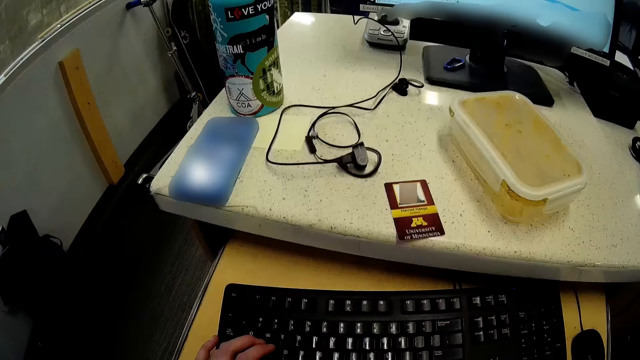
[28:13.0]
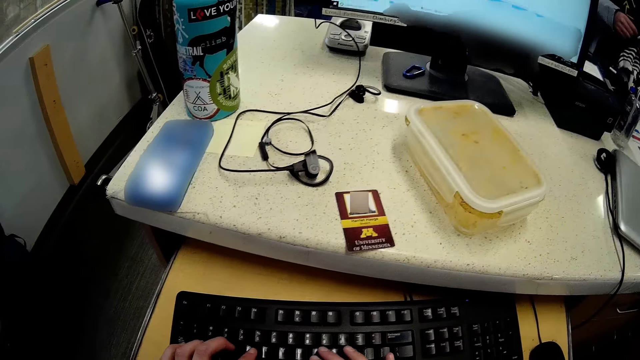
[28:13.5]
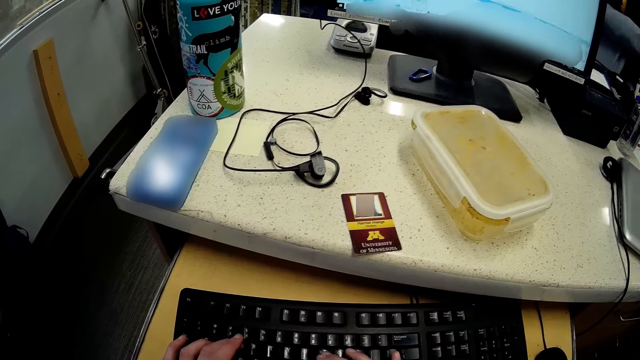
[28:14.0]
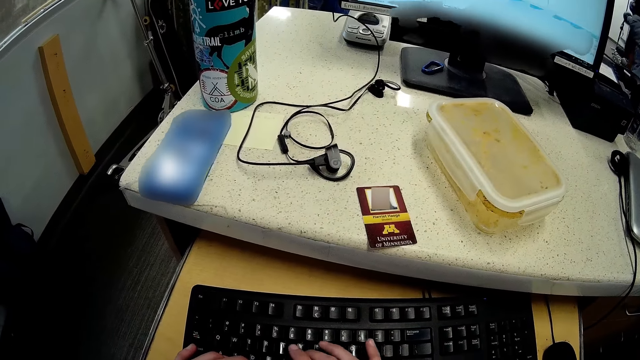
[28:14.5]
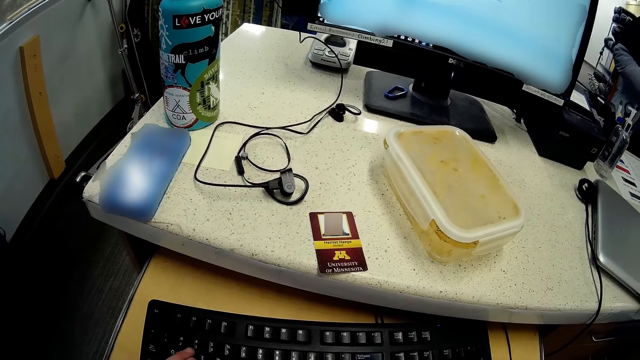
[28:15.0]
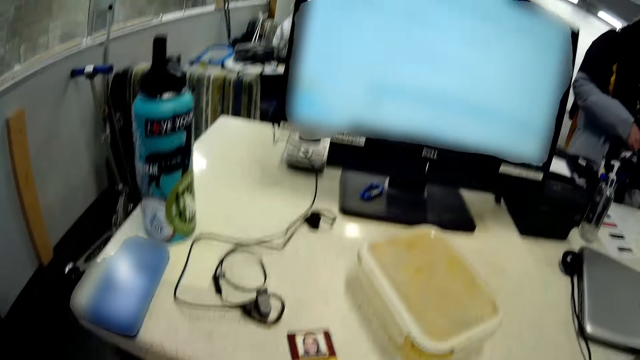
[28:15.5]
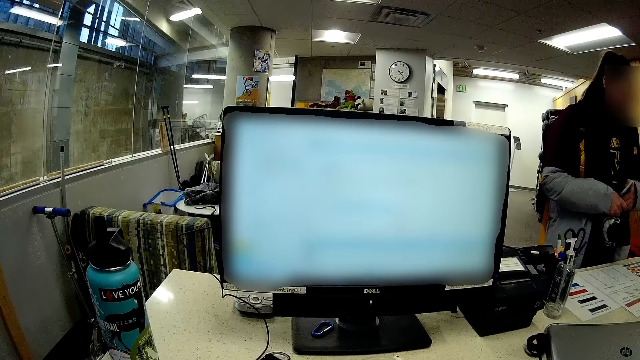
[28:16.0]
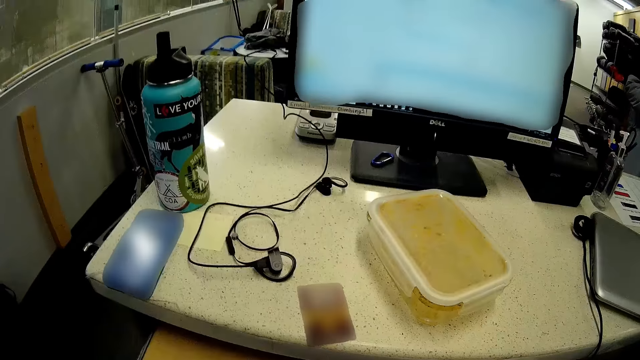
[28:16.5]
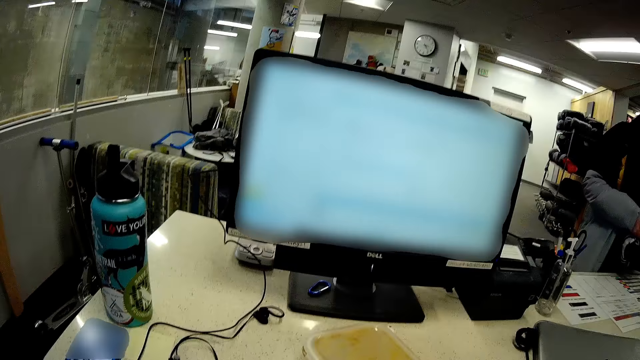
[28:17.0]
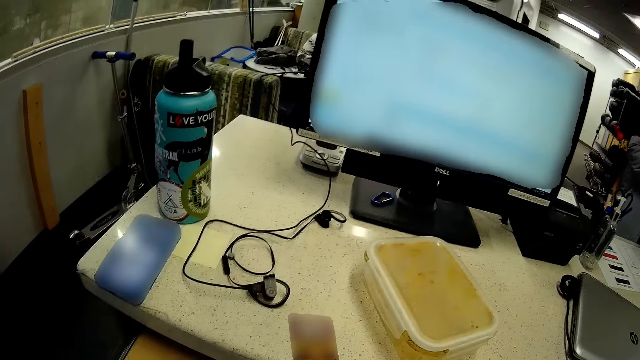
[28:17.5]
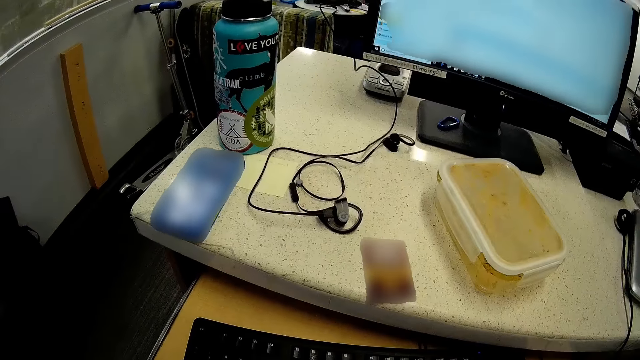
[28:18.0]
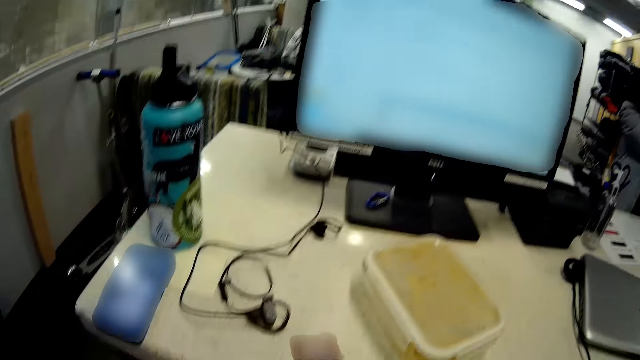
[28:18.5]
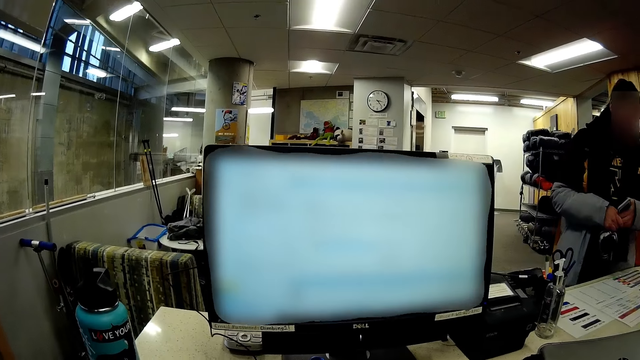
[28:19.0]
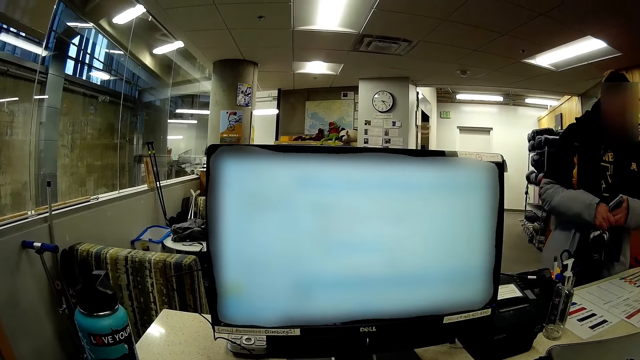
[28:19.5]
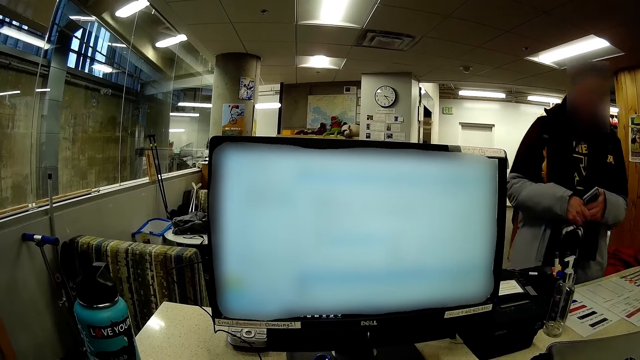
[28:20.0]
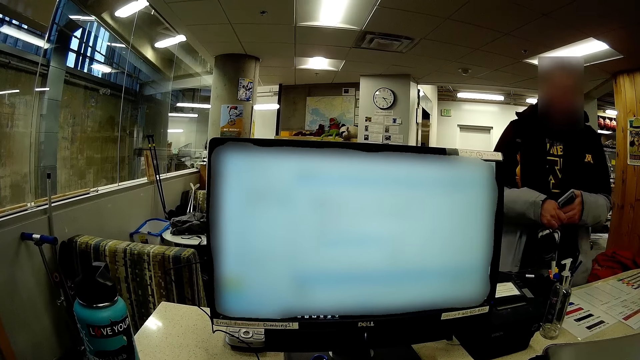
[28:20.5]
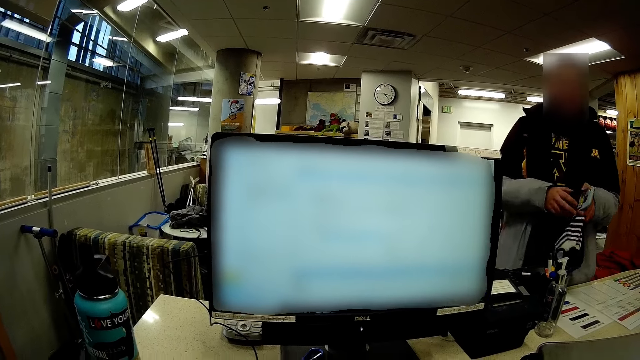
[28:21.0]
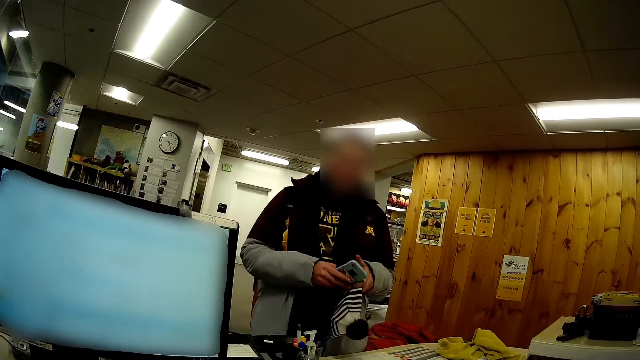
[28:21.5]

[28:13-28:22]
The camera wearer presses the keyboard.

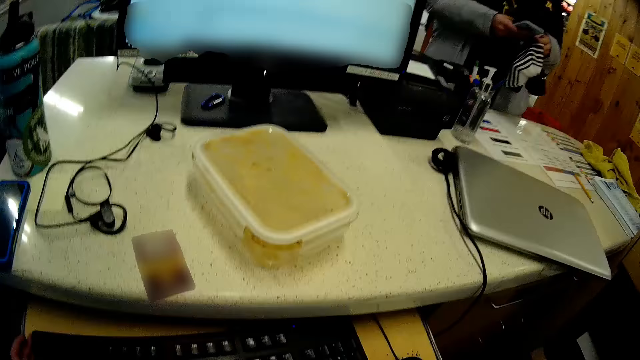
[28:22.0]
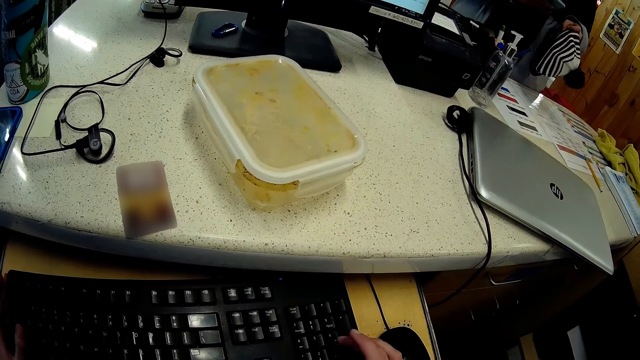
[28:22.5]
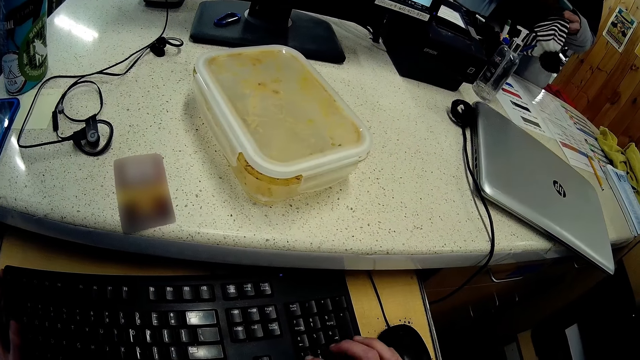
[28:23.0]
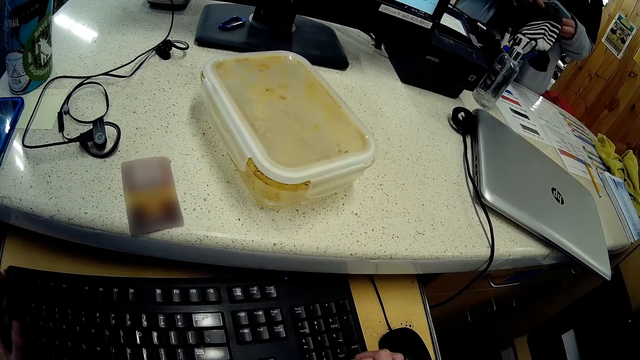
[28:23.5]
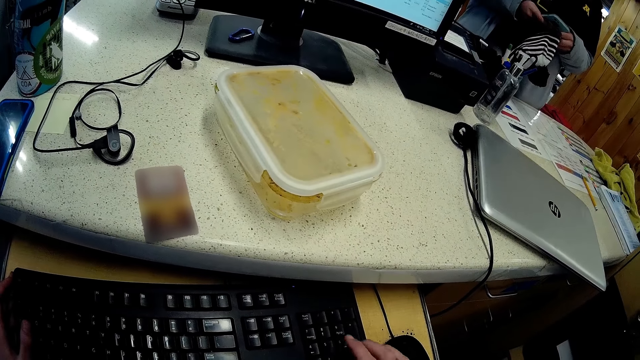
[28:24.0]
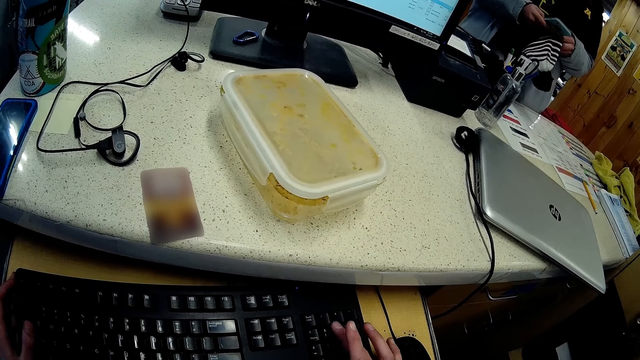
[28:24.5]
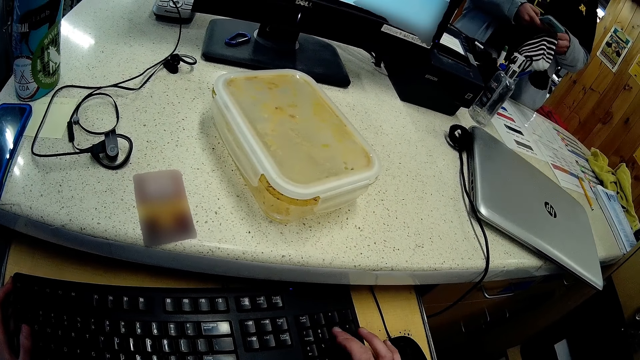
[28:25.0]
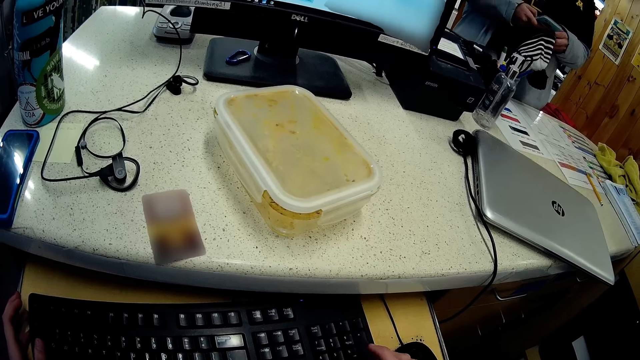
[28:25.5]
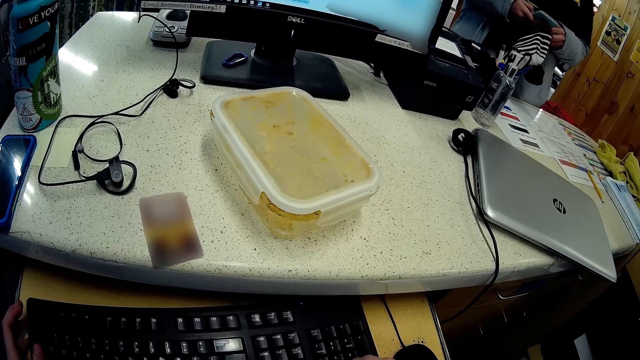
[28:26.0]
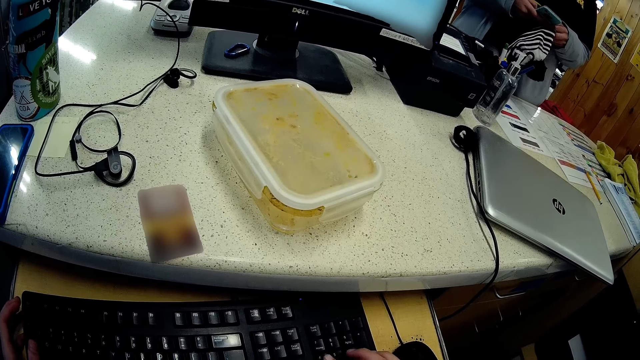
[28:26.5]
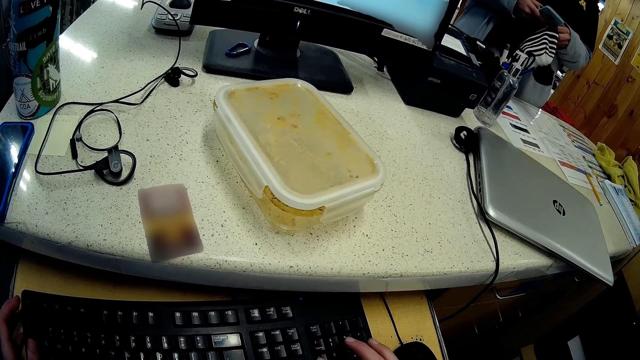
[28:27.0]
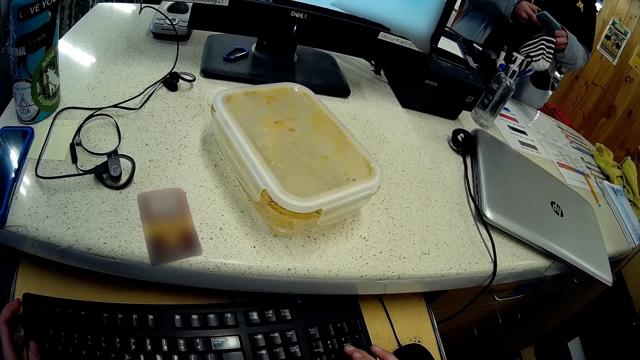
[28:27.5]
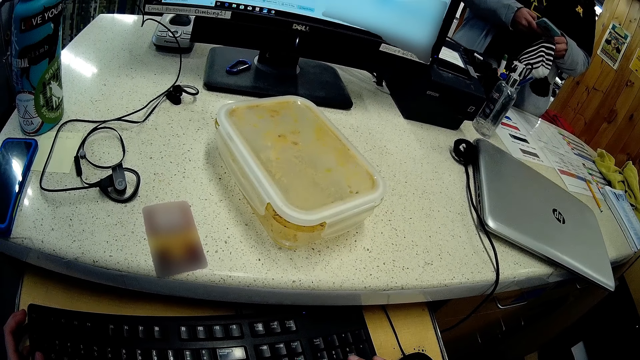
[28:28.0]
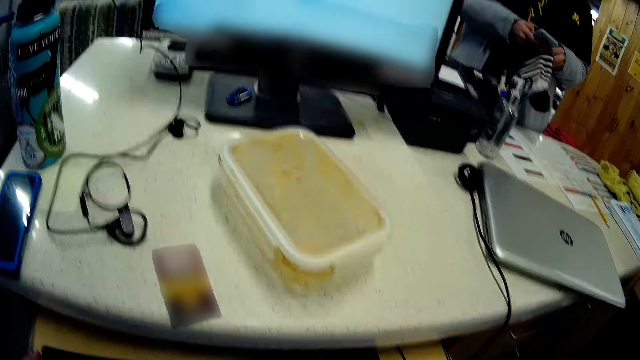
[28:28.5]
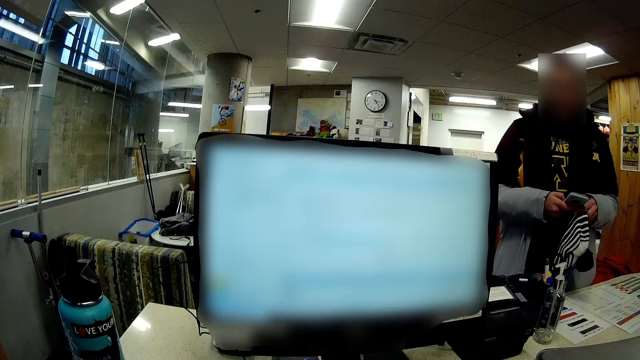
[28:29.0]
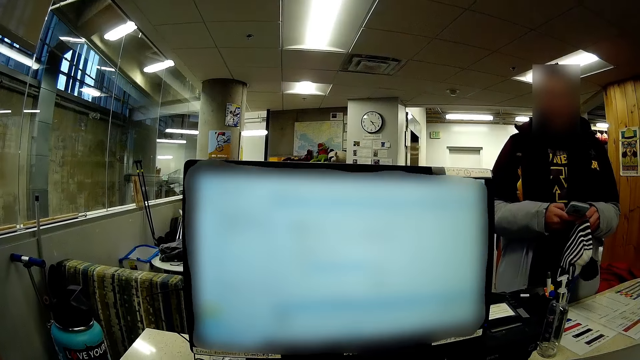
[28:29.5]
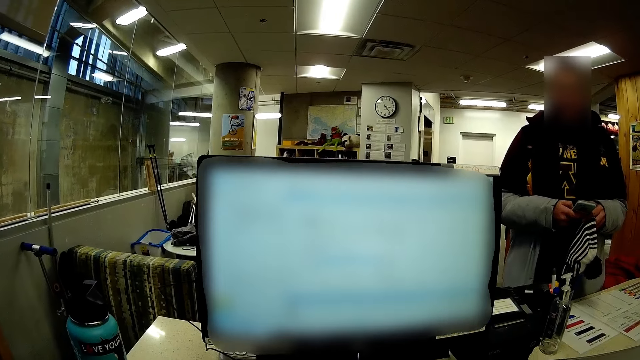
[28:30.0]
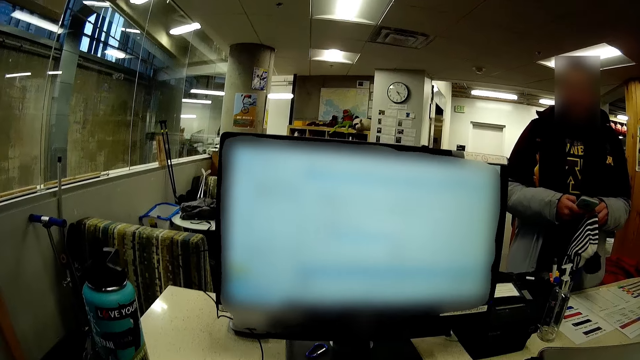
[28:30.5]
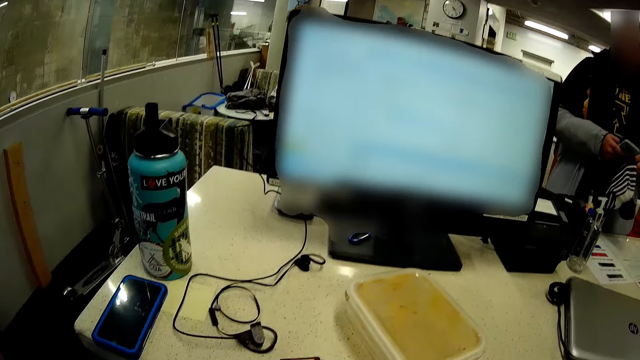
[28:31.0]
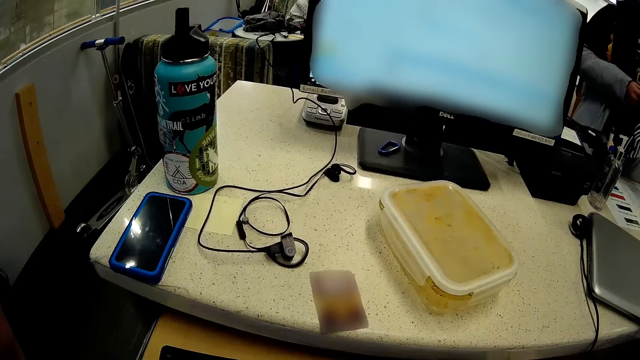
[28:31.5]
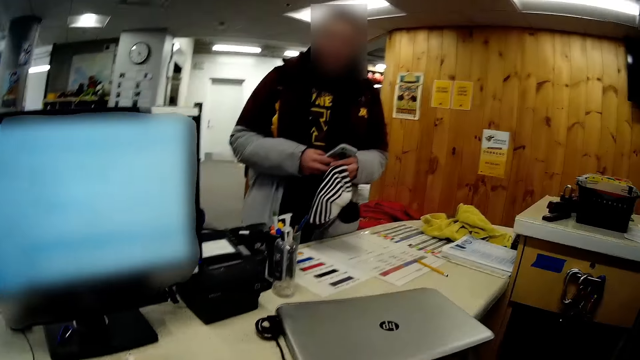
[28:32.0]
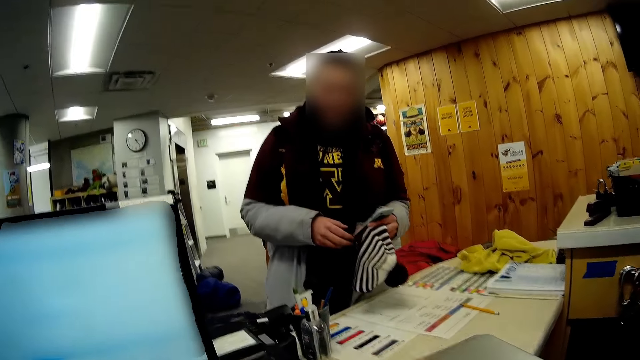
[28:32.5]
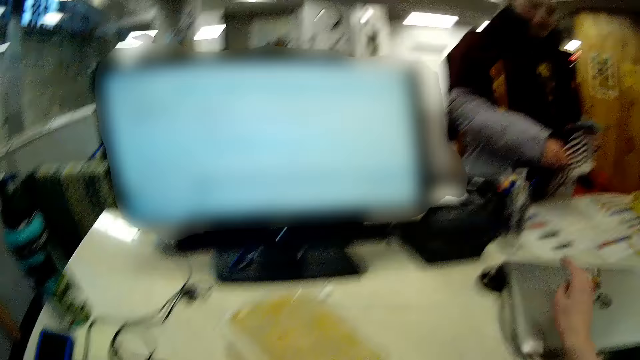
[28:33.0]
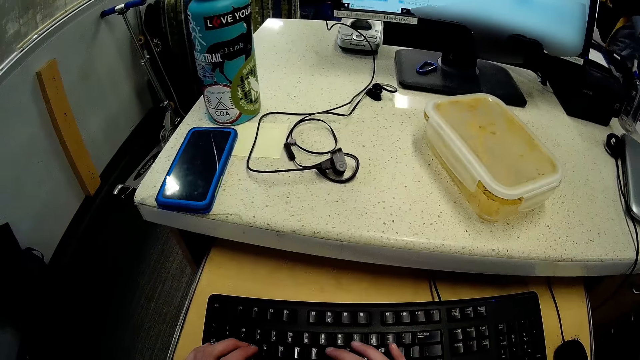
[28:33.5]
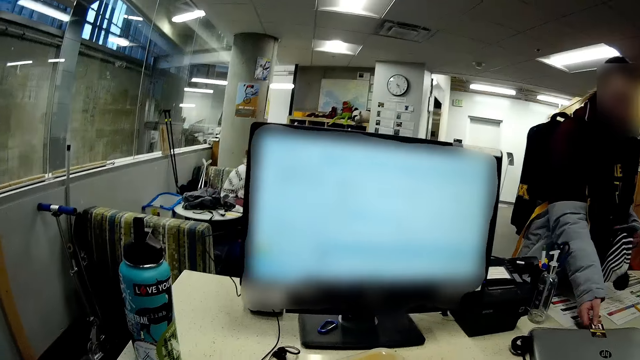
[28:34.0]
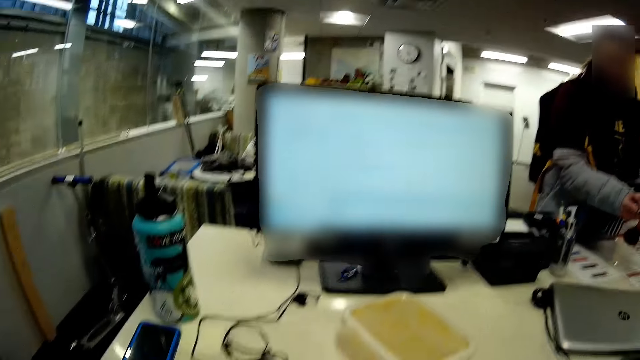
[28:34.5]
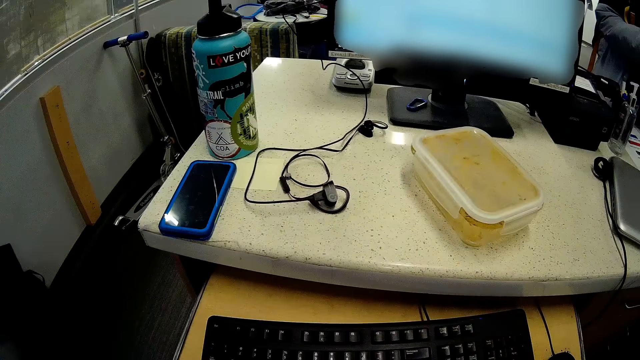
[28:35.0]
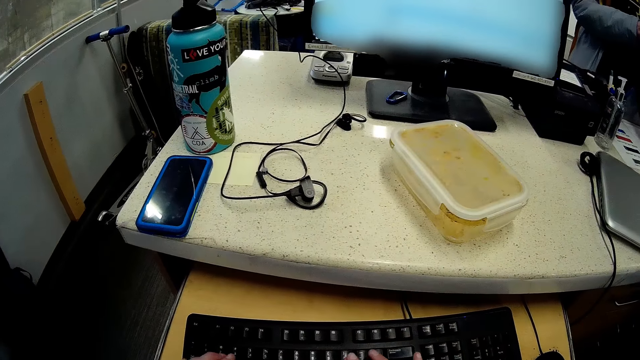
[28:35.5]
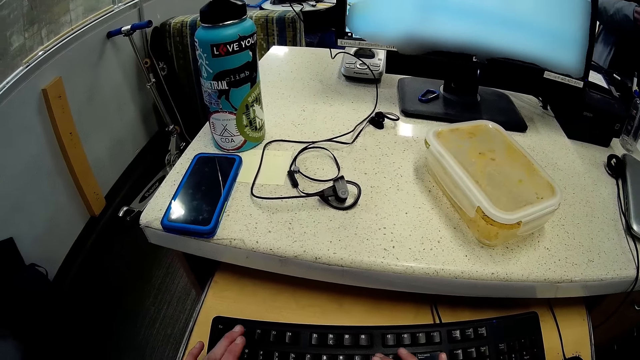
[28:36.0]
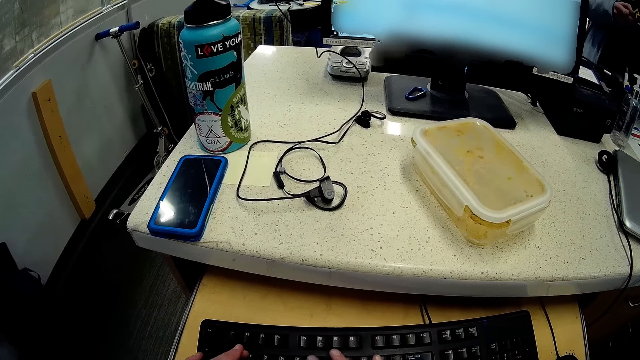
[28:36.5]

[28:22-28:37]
A man scrolls the phone. The camera wearer picks up the card on the table. They give the card to a woman.
